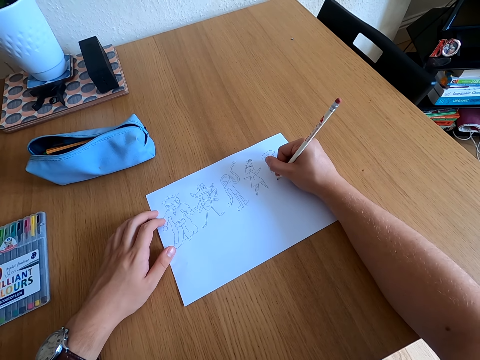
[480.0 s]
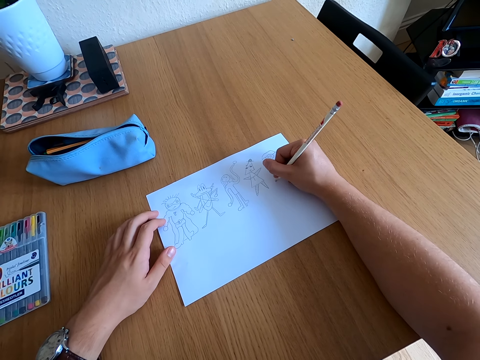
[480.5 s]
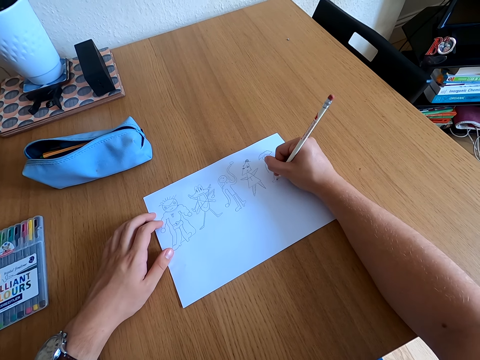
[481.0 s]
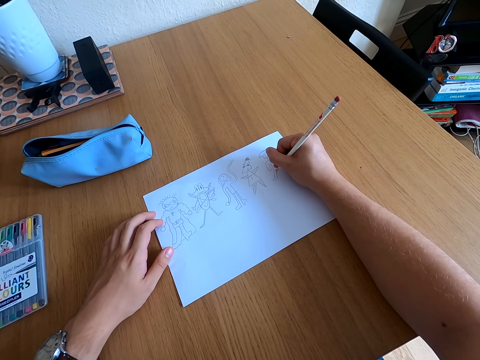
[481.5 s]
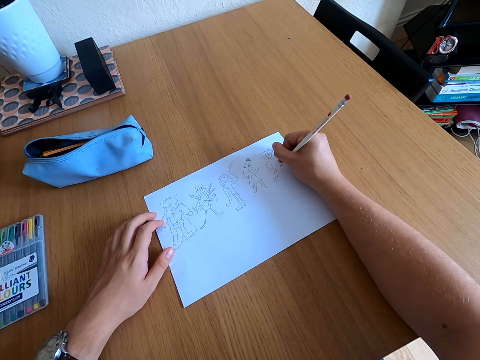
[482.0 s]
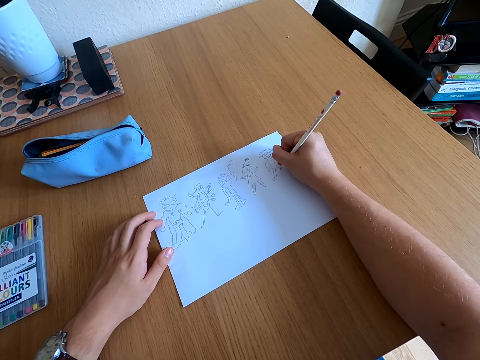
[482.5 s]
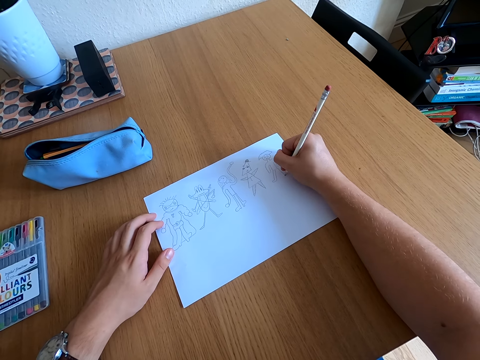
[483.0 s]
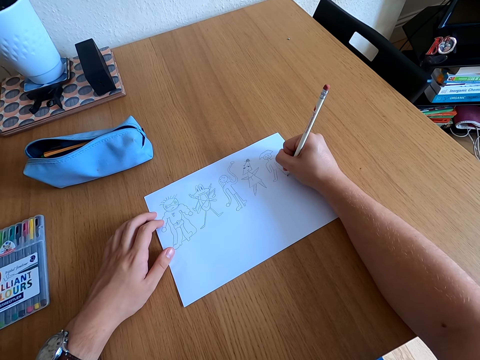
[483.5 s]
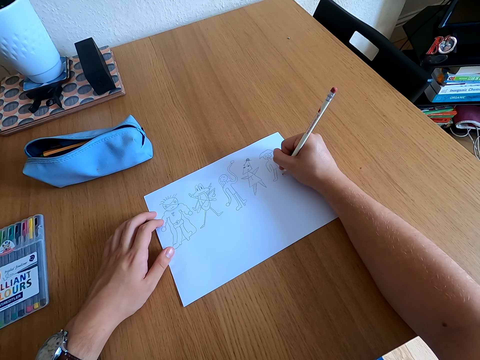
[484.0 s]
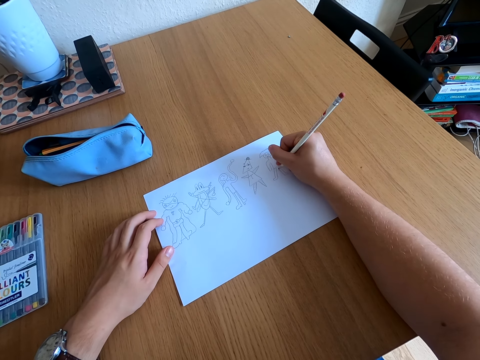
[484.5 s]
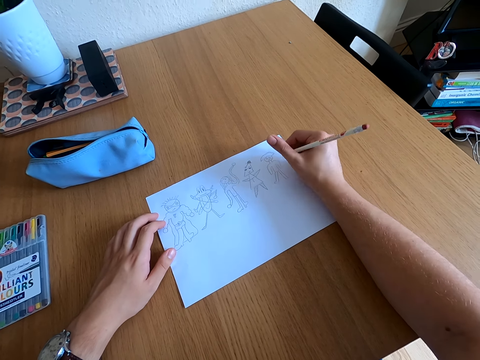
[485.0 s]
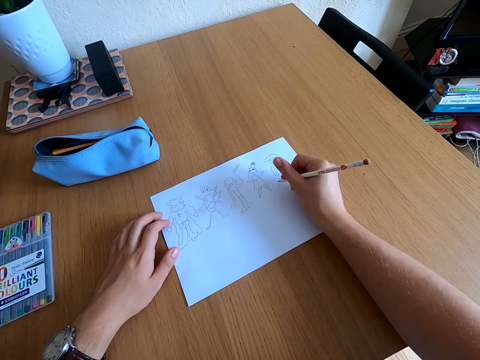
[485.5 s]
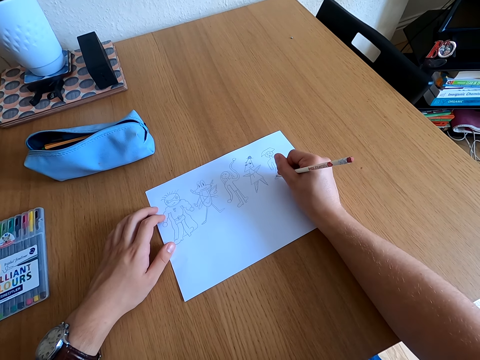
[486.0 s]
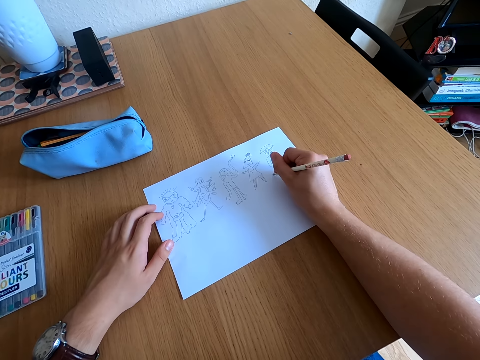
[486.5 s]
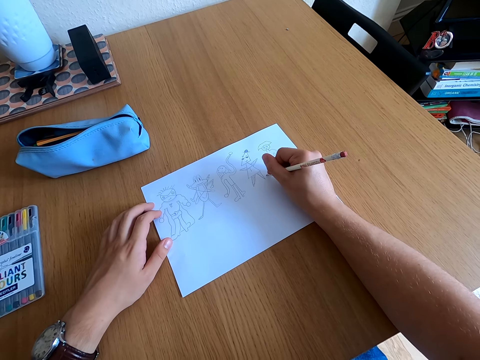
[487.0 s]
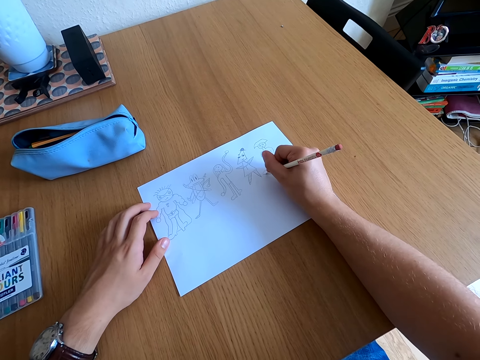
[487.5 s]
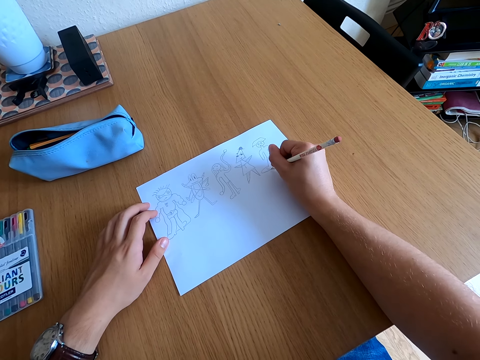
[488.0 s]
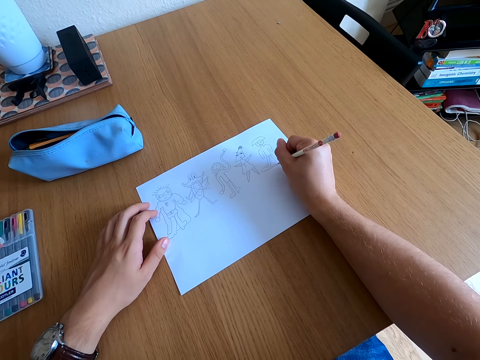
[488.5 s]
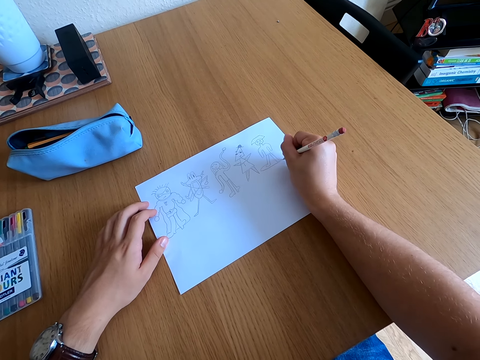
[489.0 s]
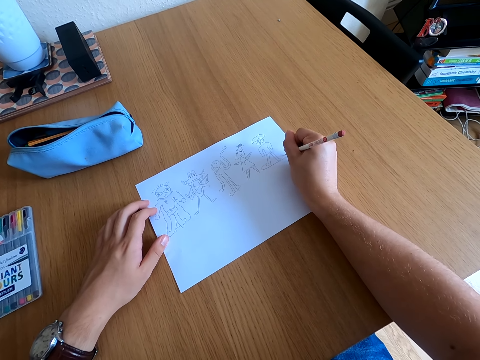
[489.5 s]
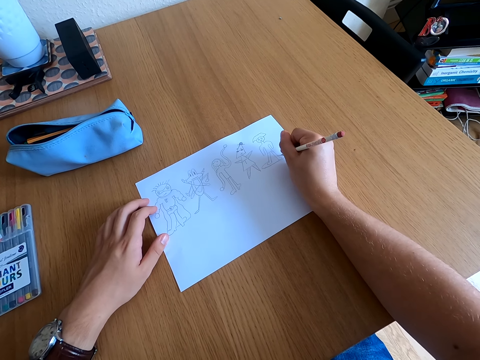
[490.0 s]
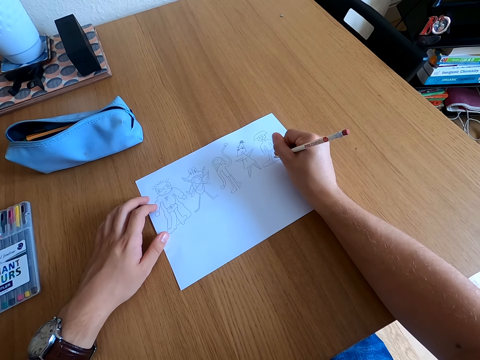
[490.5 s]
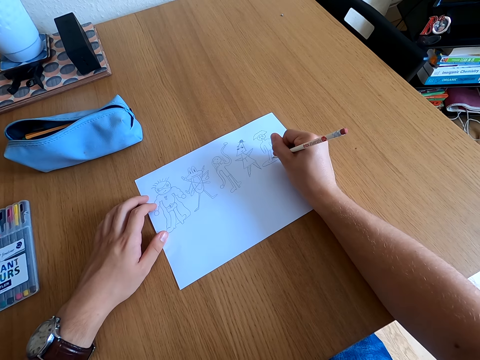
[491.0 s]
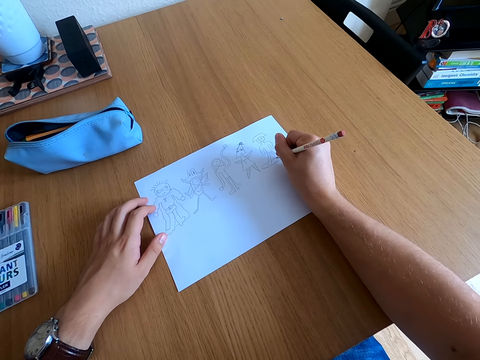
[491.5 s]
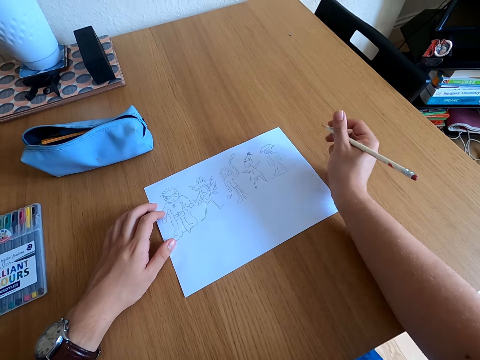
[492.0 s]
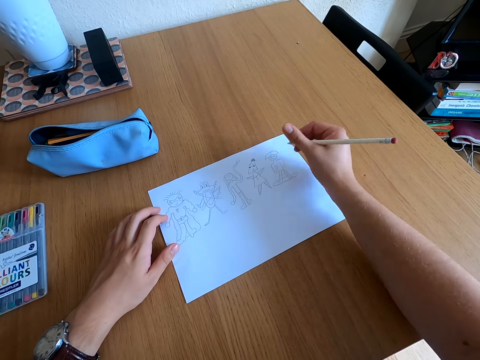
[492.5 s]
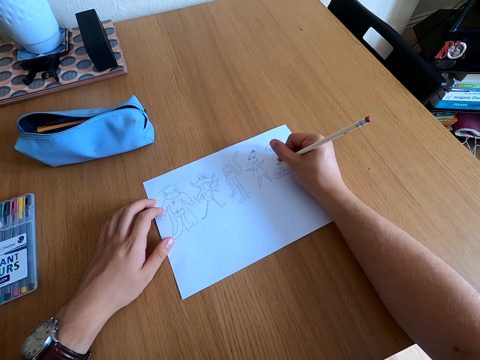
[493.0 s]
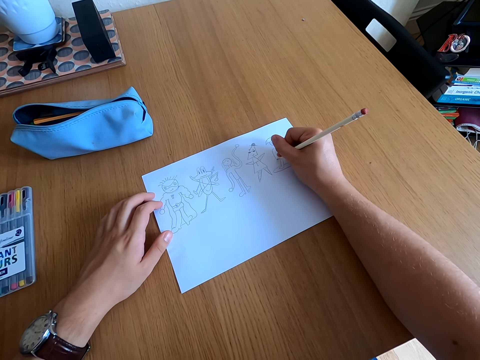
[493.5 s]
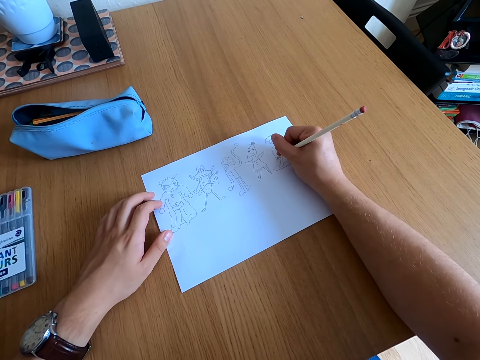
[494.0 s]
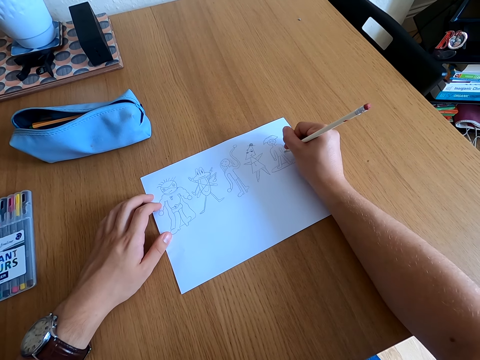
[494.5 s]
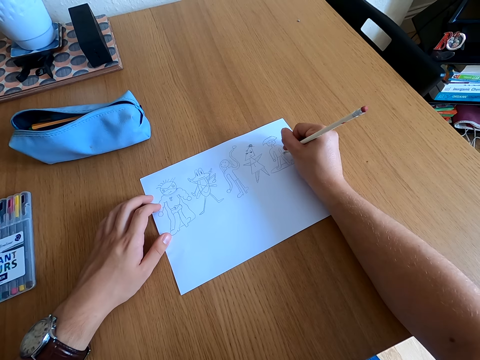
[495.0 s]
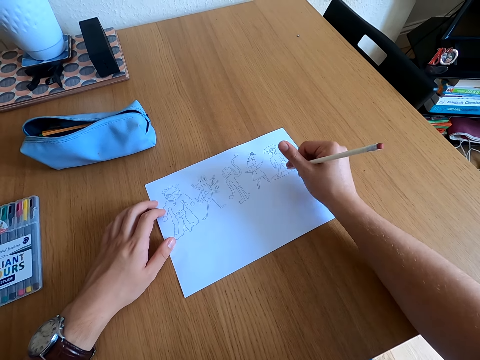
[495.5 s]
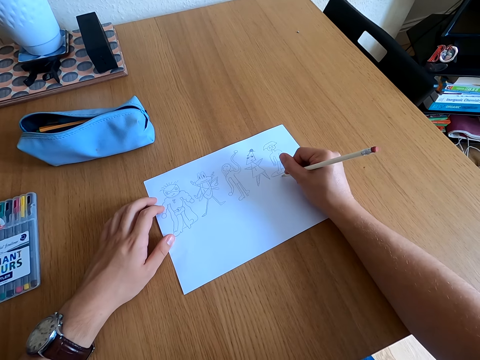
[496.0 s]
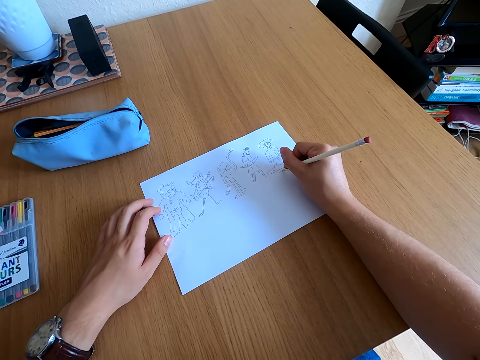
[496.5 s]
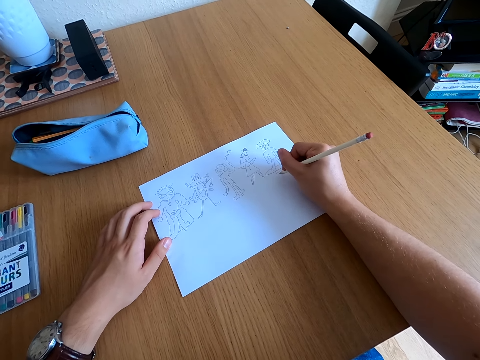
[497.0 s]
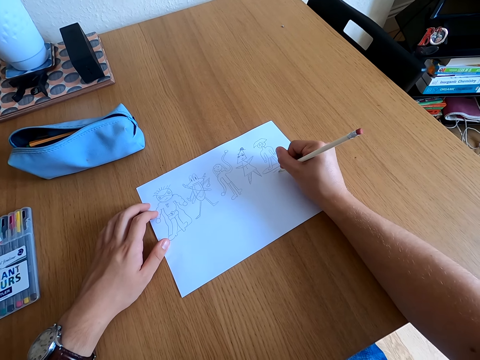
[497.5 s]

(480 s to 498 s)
The camera wearer looks at the drawing. They draw on a paper.

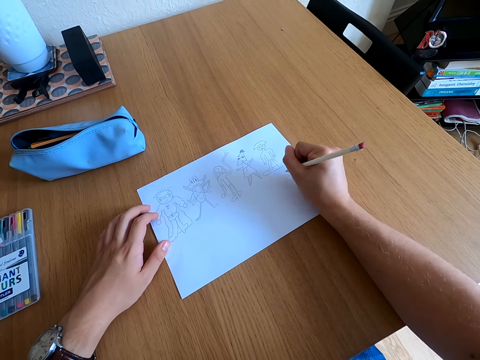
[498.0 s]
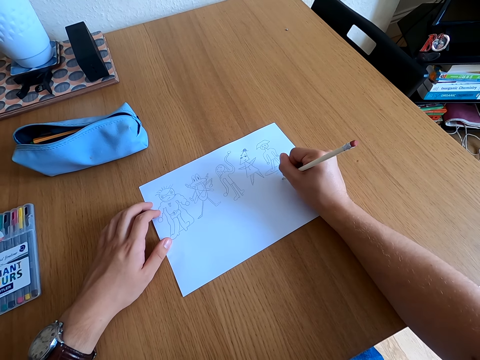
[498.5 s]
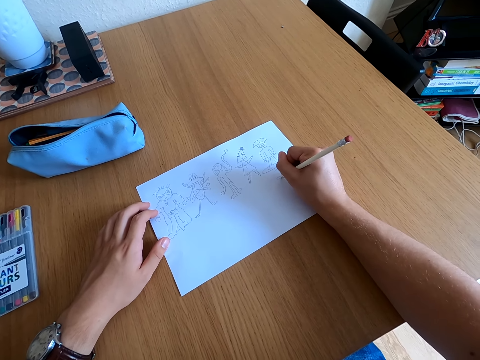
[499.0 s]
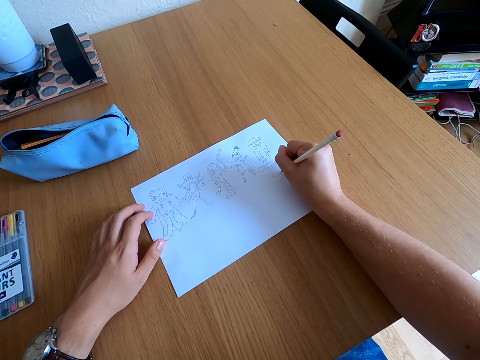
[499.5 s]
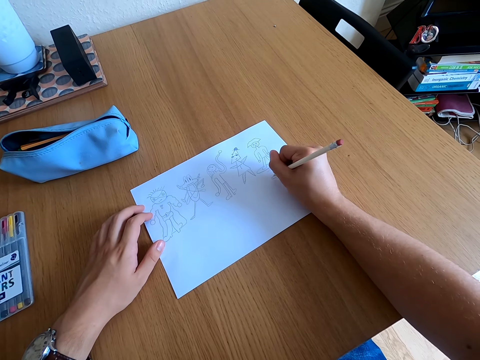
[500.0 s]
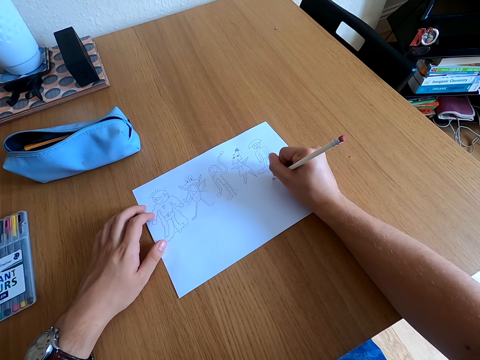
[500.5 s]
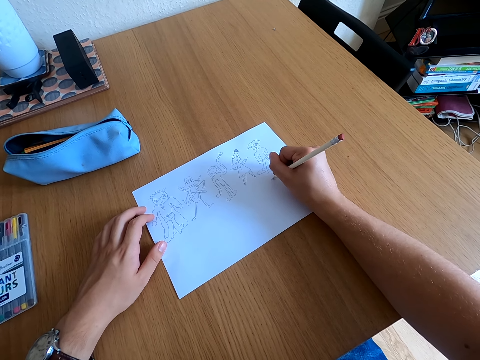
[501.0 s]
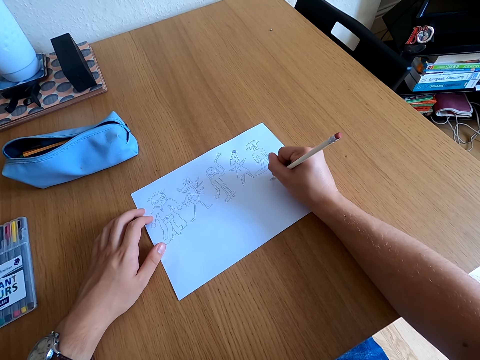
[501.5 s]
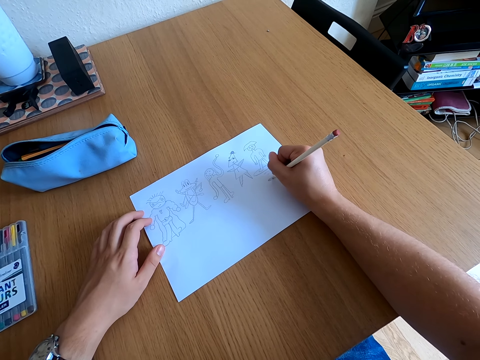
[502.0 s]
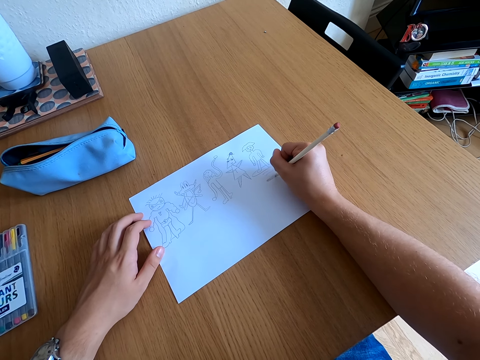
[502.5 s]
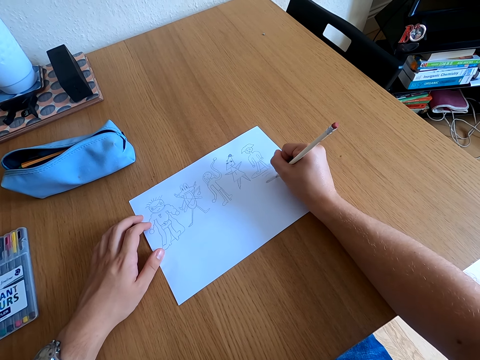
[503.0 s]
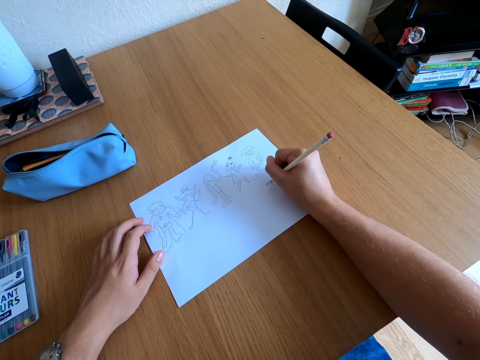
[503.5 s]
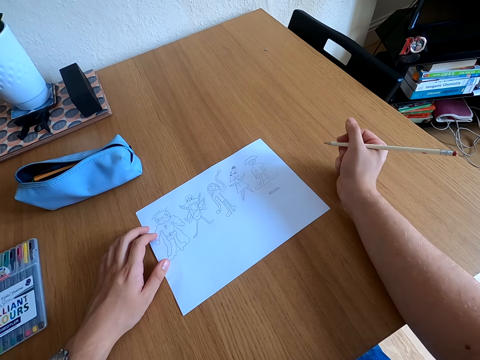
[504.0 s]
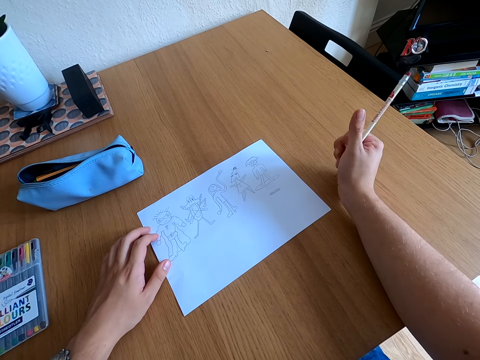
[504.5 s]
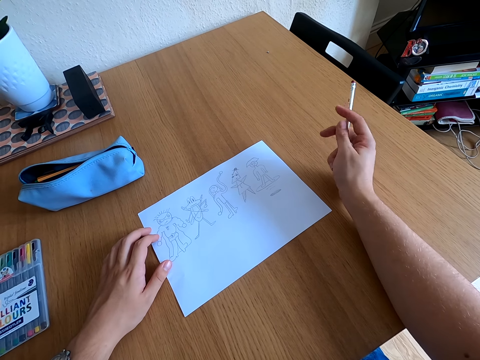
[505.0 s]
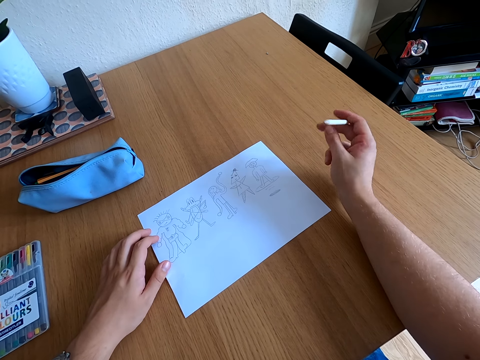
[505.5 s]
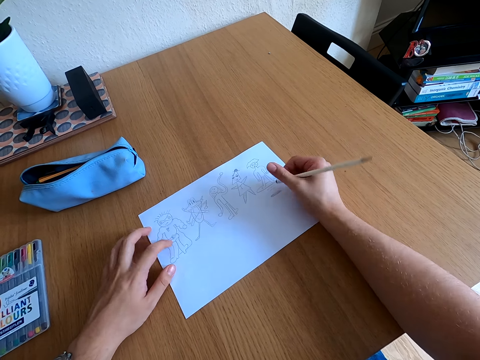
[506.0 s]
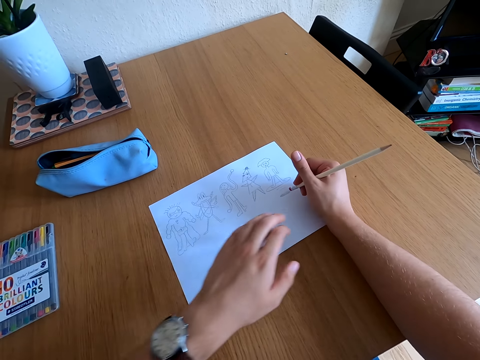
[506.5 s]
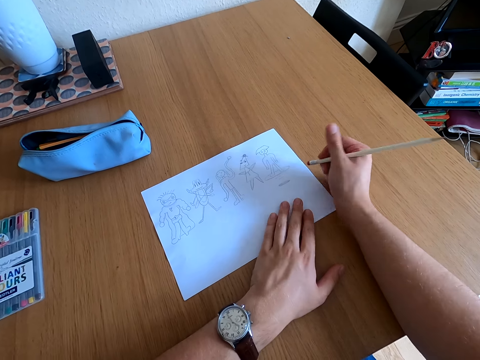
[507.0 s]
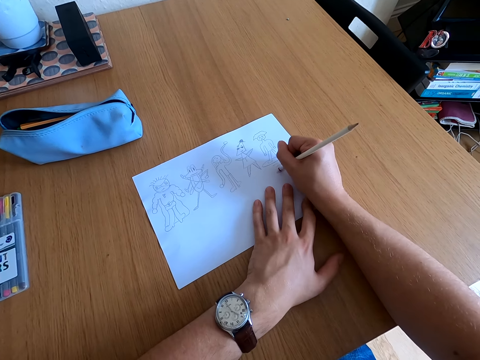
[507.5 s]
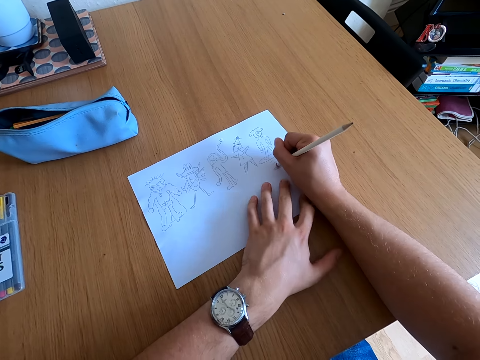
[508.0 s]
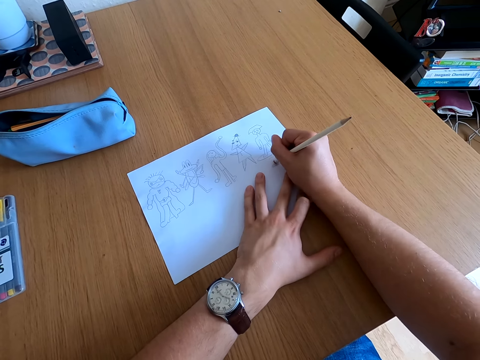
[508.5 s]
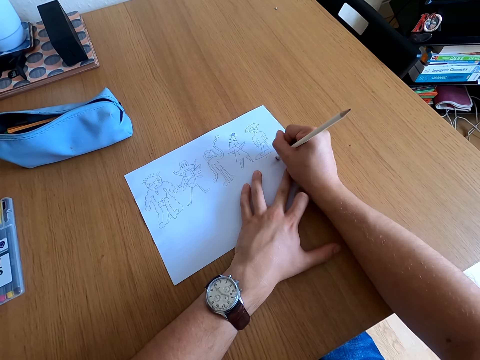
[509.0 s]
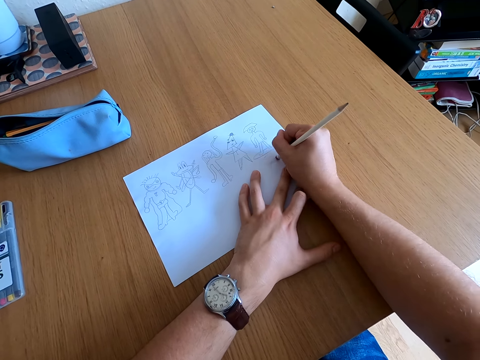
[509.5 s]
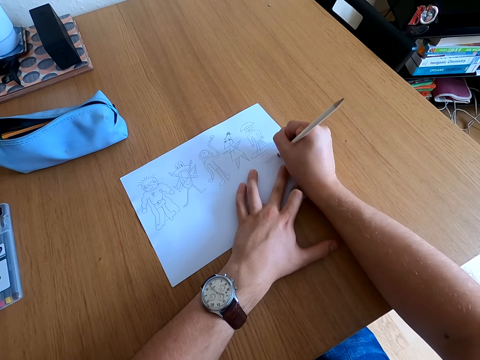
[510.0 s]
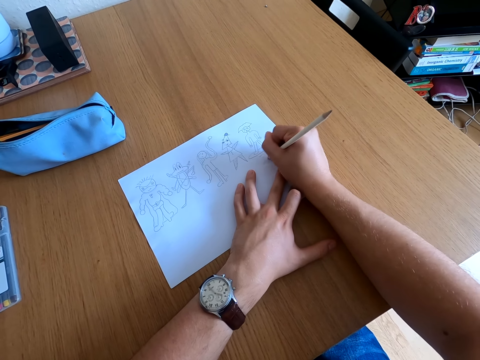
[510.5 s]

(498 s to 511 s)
The camera wearer looks at the drawing. They erase the drawing.
